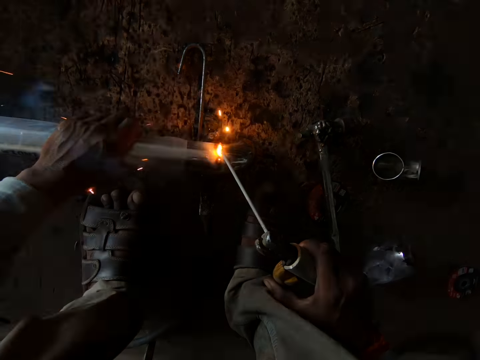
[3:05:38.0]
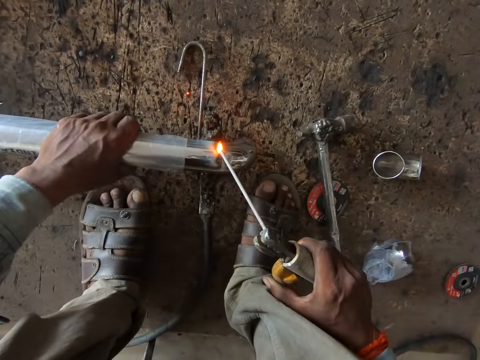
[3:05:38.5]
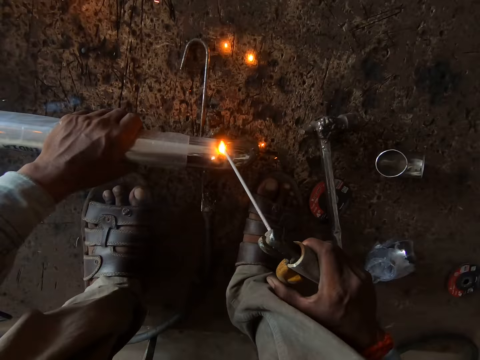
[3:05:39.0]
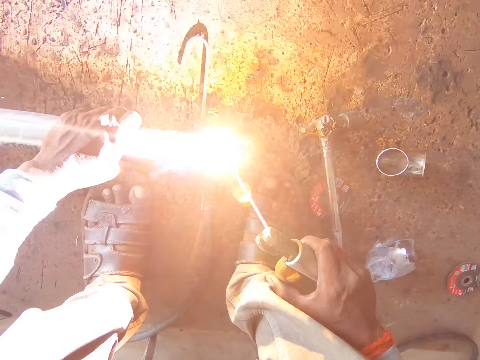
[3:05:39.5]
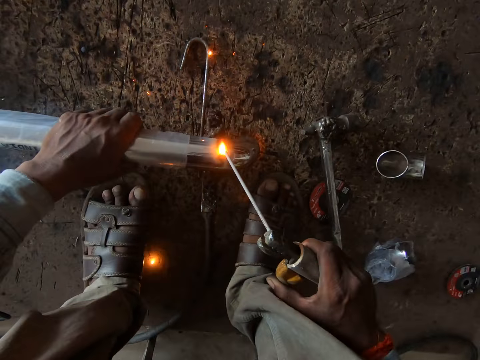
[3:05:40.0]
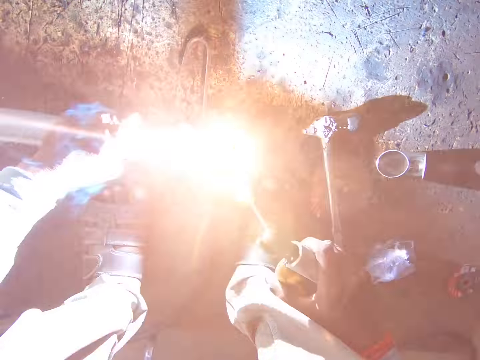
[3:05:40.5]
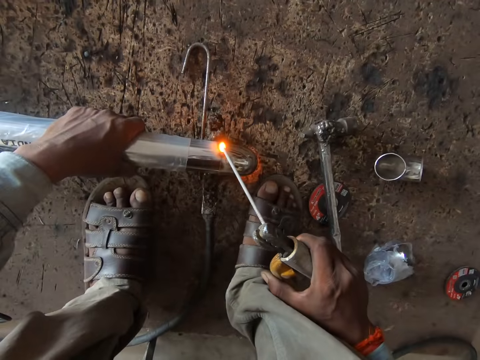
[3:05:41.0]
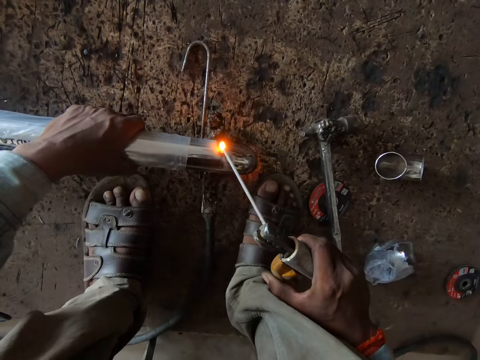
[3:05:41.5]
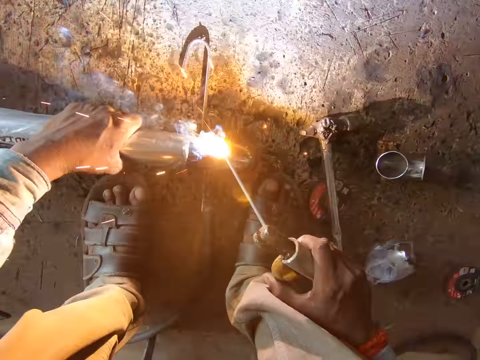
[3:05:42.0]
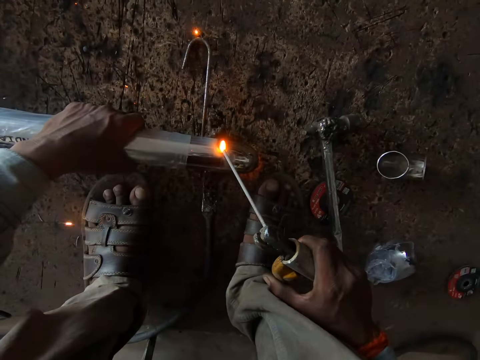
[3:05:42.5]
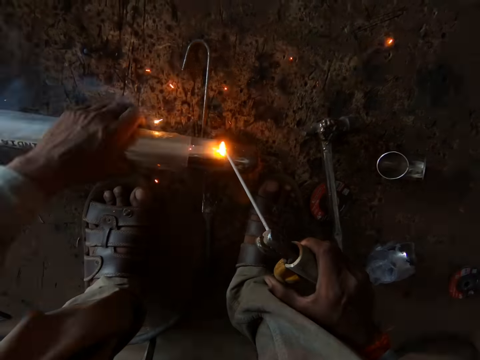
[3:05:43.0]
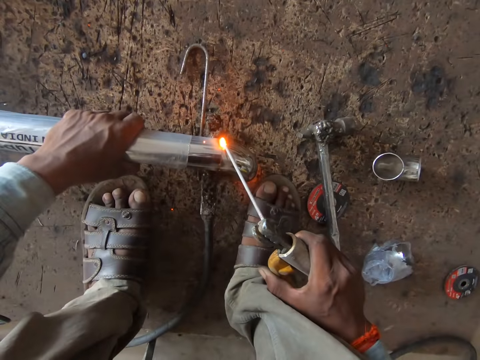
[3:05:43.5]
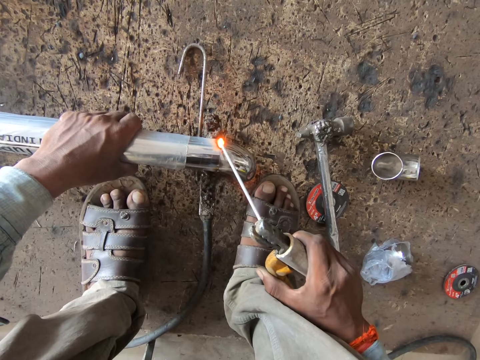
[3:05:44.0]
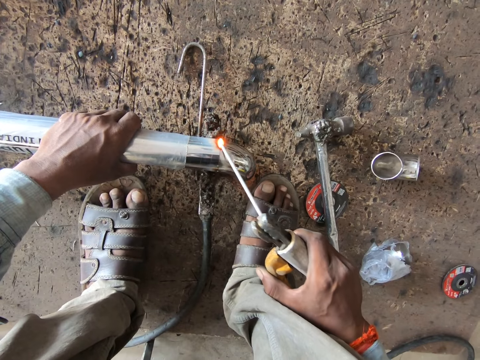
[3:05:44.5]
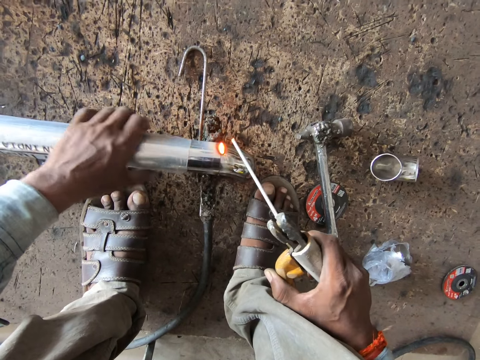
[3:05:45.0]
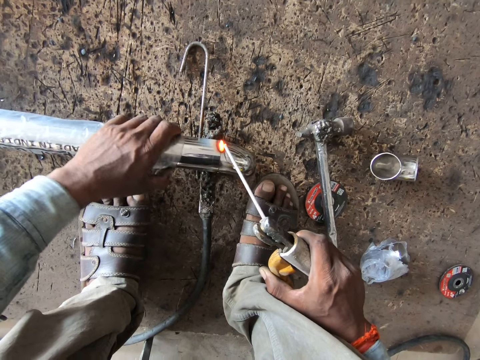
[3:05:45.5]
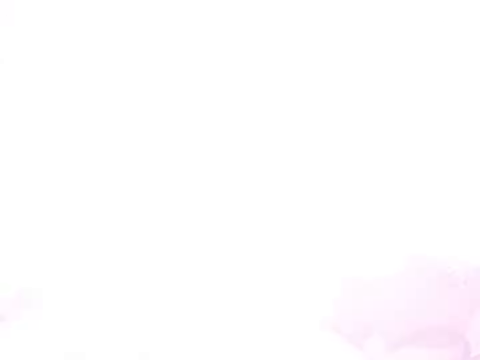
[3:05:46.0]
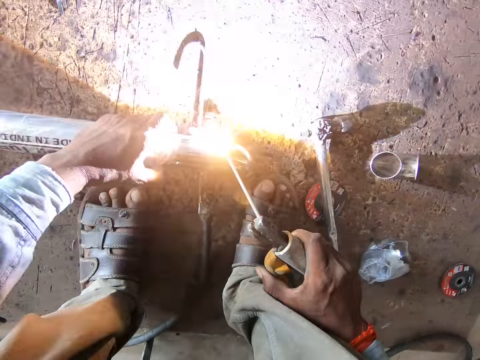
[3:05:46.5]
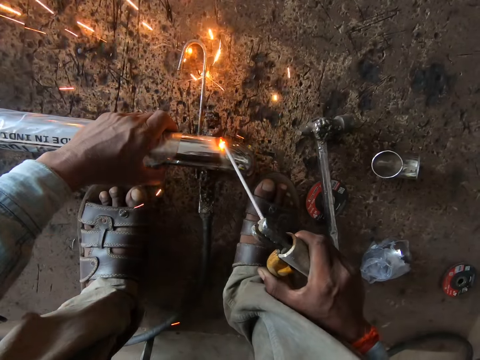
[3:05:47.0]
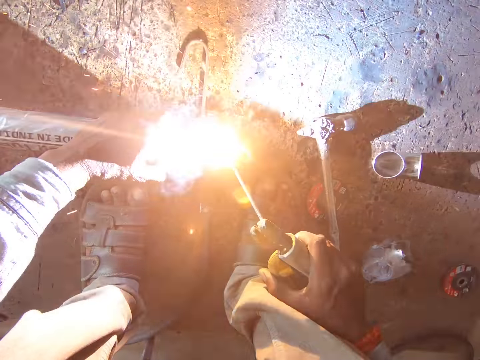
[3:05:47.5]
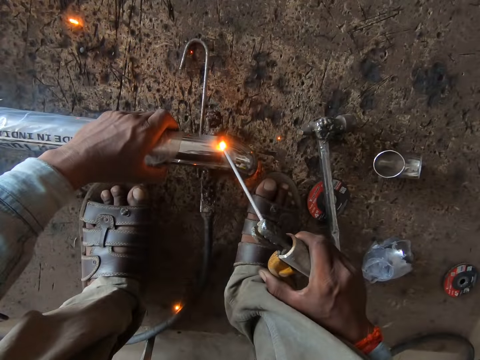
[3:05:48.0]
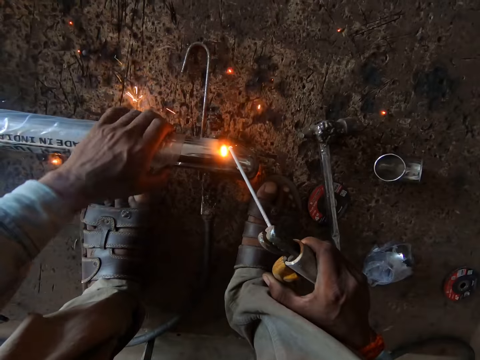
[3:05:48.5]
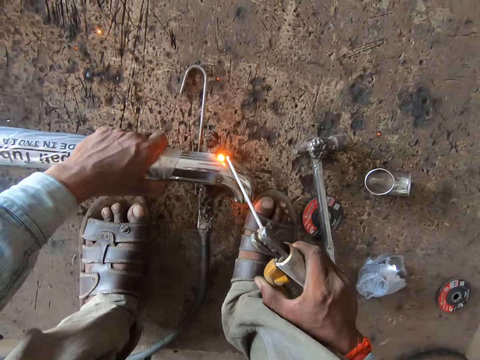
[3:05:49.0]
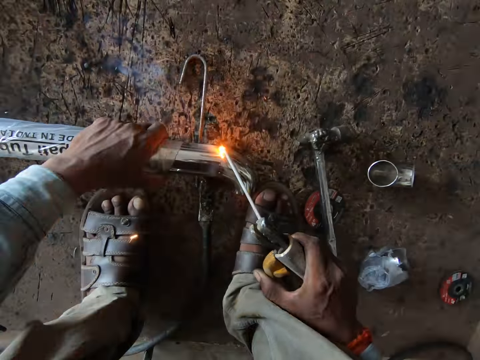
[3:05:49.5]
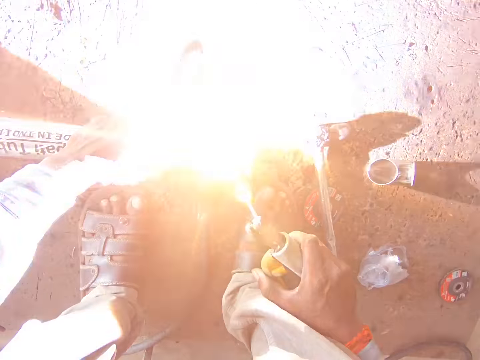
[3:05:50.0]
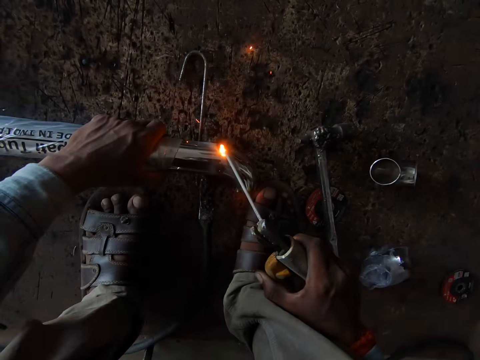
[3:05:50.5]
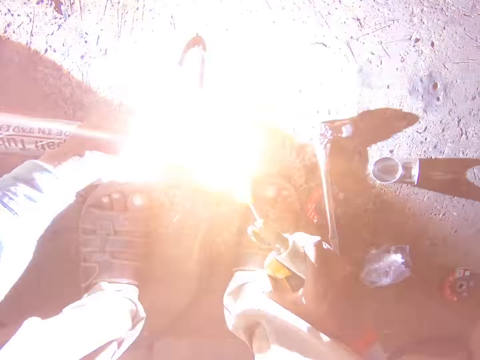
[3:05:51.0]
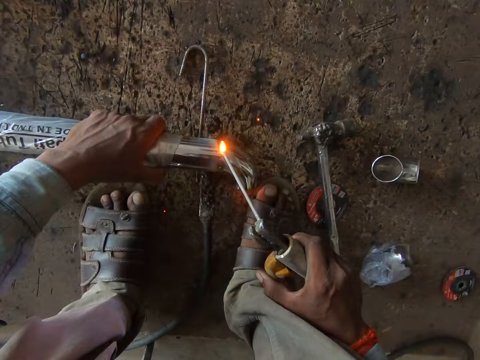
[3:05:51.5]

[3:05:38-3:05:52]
The camera wearer turns the pipe on the floor with his left hand. He welds the joint on the pipe with the electrode holder in his right hand. He turns the pipe on the floor with his left hand. He welds the joint on the pipe with the electrode holder in his right hand. He shifts the nylon on the pipe with his left hand. He turns the pipe on the floor with his left hand. He welds the joint on the pipe with the electrode holder in his right hand.

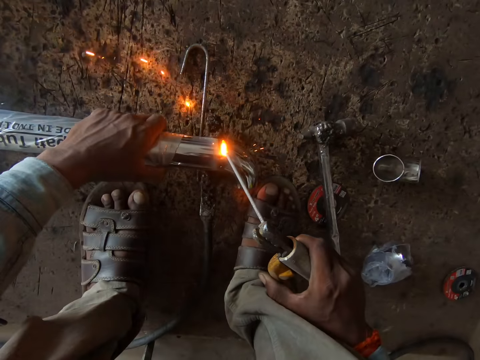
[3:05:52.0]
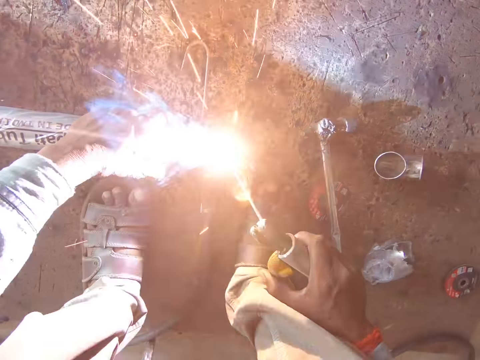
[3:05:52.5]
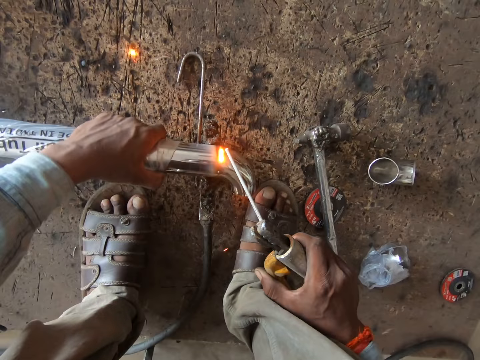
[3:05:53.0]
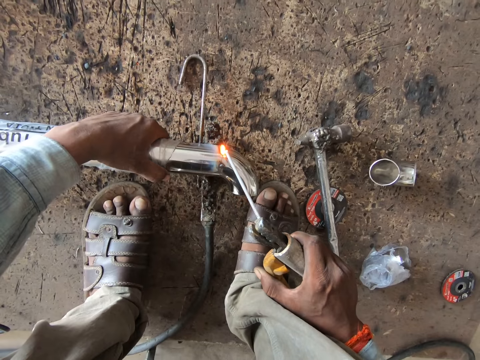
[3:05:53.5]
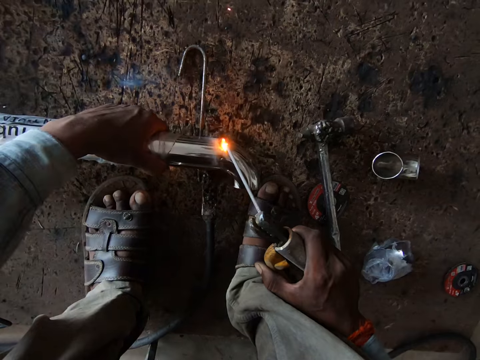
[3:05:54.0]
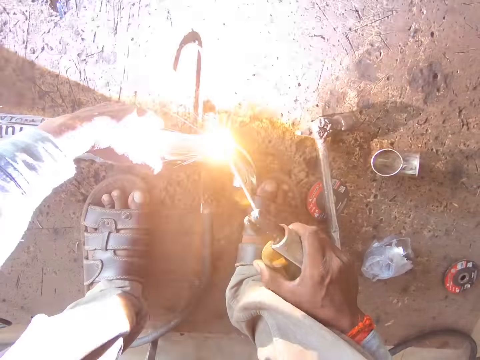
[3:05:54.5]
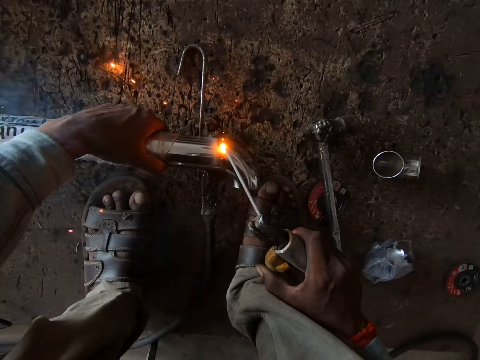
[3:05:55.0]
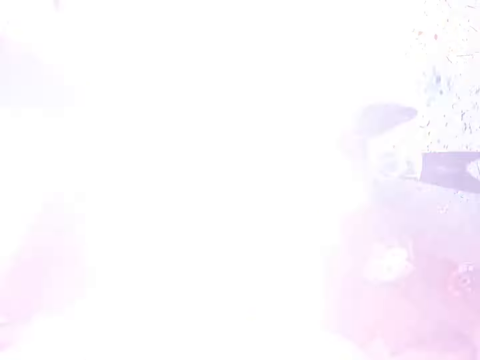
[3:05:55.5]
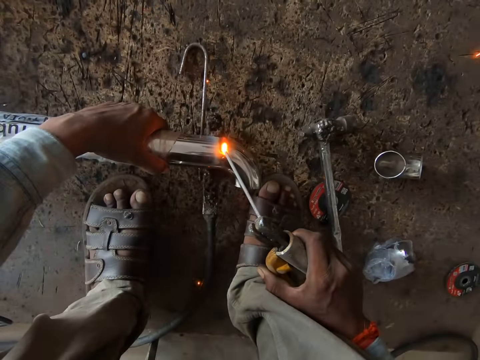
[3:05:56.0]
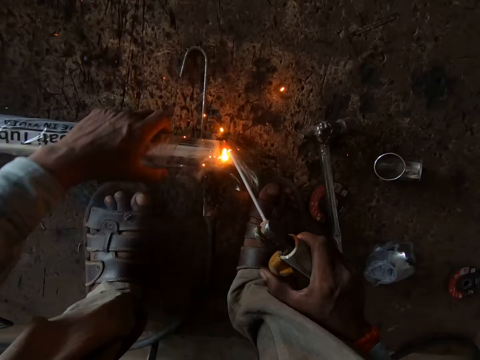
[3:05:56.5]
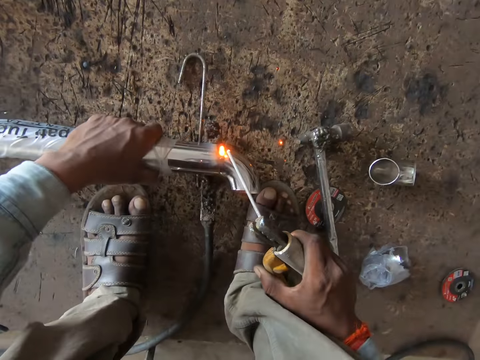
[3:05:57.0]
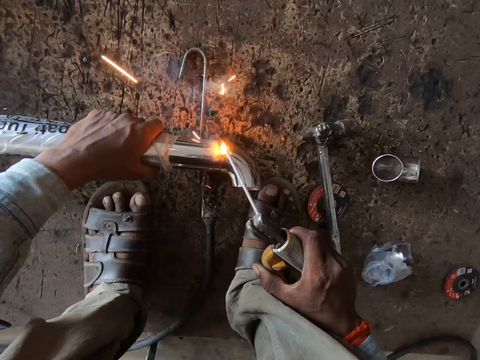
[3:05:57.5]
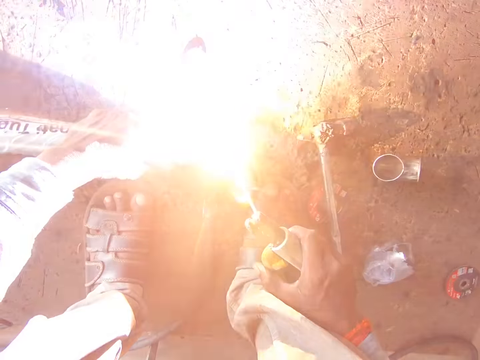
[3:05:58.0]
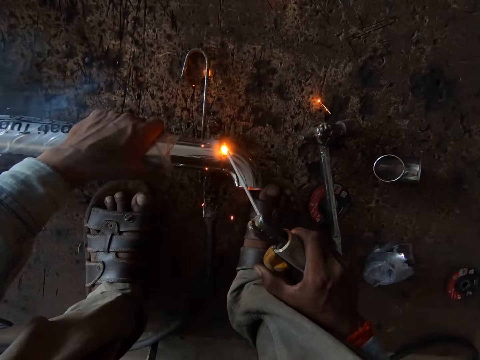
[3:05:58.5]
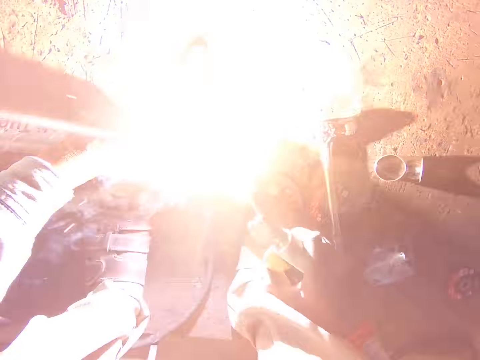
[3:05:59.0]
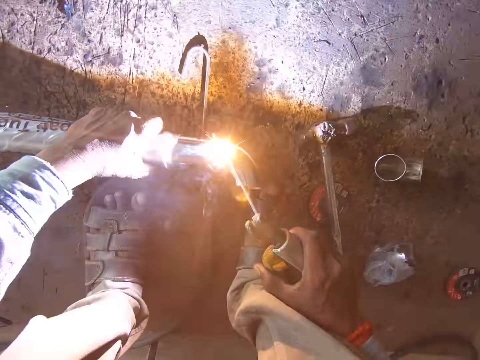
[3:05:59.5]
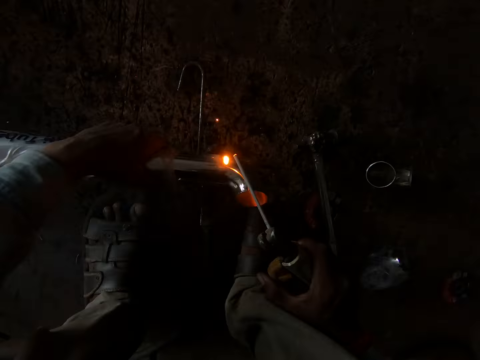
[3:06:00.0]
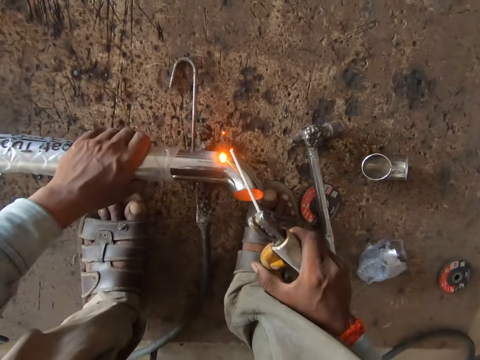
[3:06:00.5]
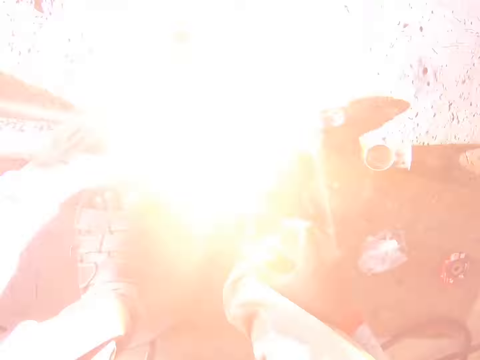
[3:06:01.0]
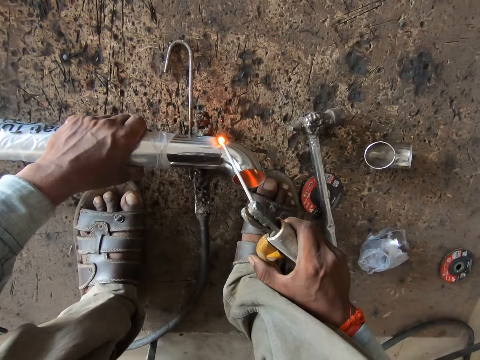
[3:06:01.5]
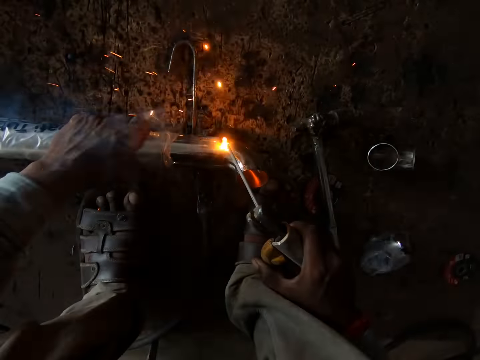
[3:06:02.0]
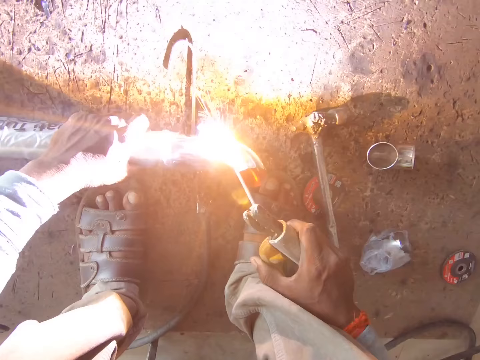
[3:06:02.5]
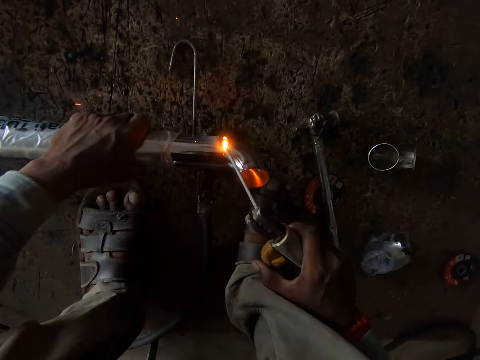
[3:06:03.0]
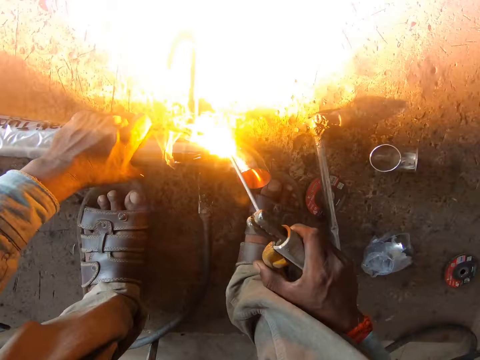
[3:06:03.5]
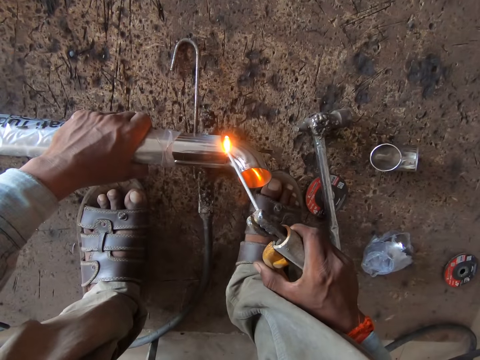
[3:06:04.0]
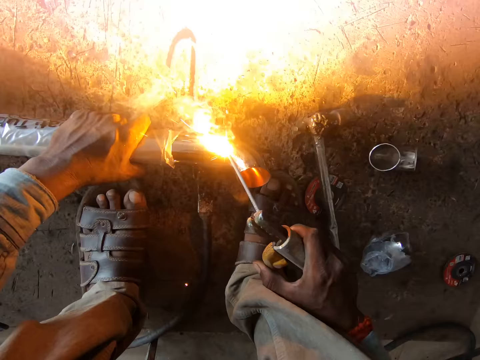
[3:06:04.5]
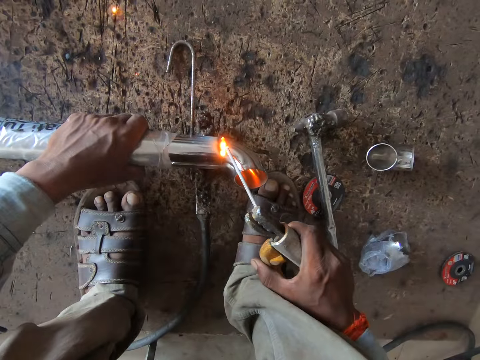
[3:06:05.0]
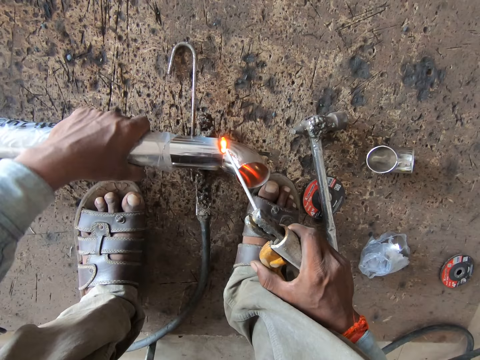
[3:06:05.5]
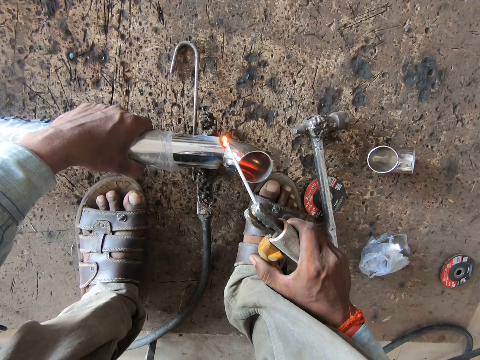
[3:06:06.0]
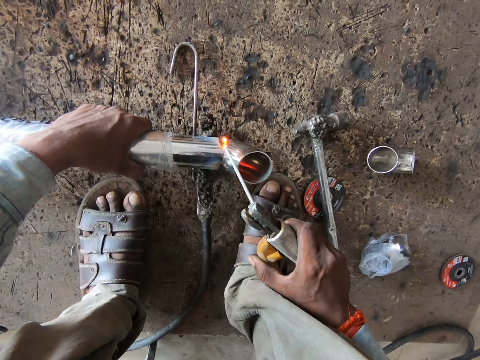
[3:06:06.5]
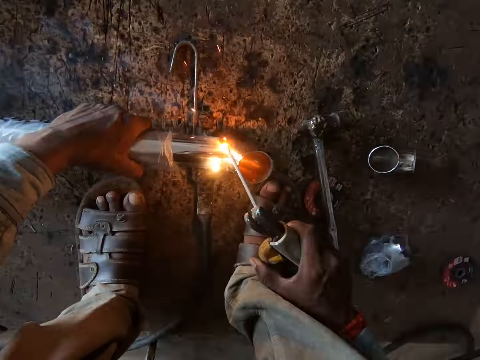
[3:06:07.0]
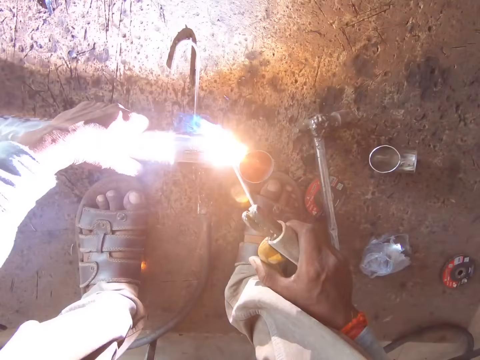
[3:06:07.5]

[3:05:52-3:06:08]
The camera wearer turns the pipe on the floor with his left hand. He welds the joint on the pipe with the electrode holder in his right hand. He turns the pipe on the floor with his left hand. He welds the joint on the pipe with the electrode holder in his right hand. He turns the pipe on the floor with his left hand. He welds the joint on the pipe with the electrode holder in his right hand. He turns the pipe on the floor with his left hand. He welds the joint on the pipe with the electrode holder in his right hand.
